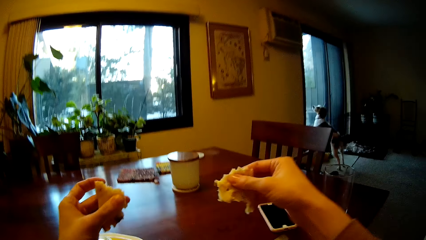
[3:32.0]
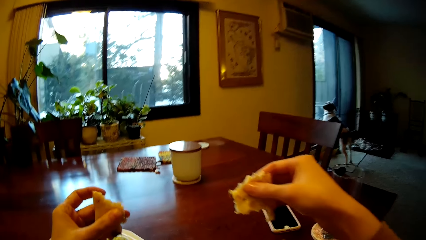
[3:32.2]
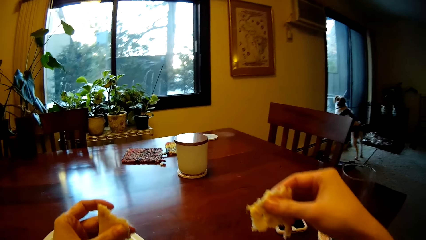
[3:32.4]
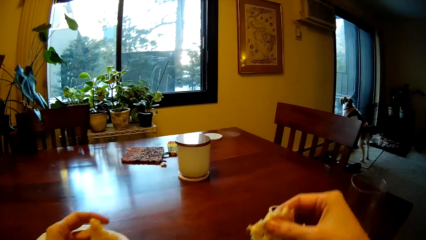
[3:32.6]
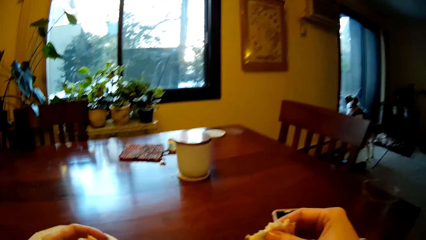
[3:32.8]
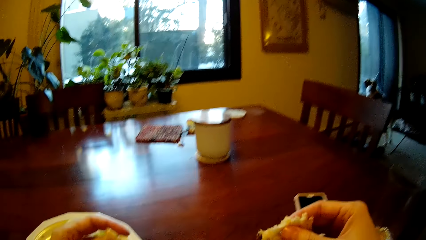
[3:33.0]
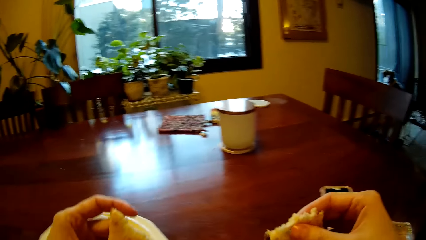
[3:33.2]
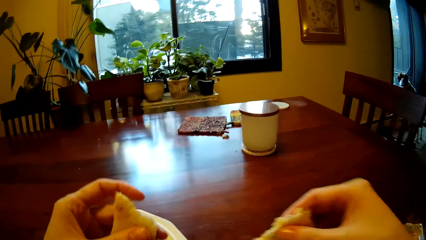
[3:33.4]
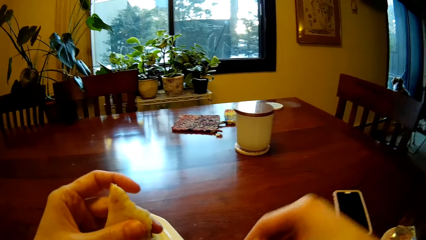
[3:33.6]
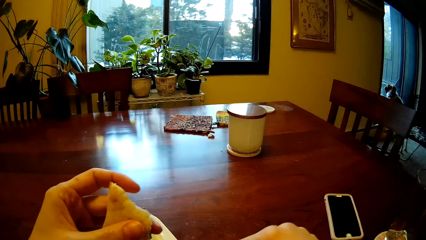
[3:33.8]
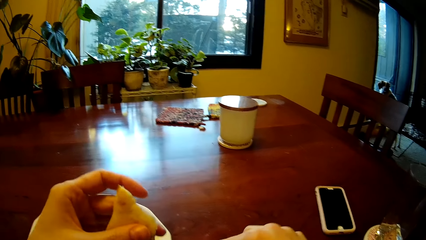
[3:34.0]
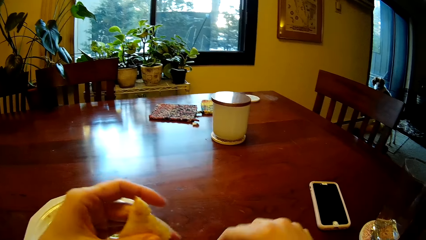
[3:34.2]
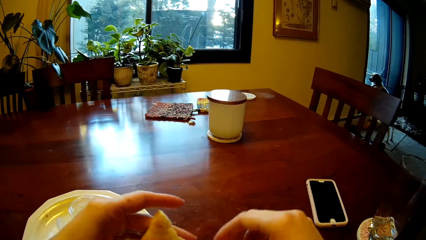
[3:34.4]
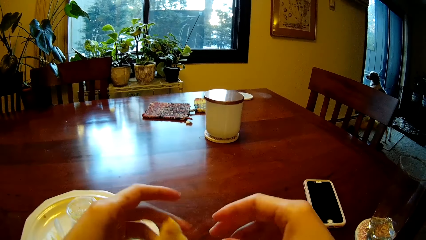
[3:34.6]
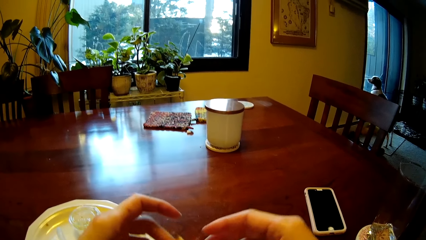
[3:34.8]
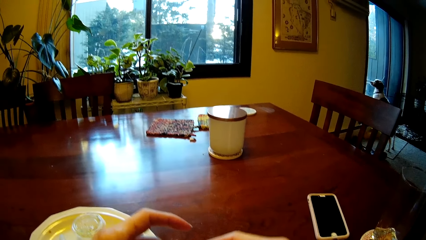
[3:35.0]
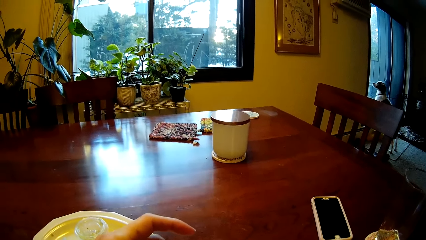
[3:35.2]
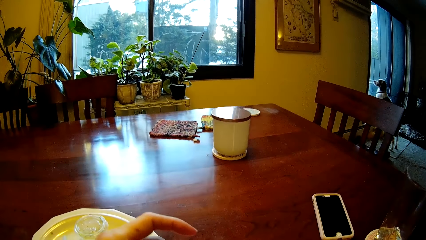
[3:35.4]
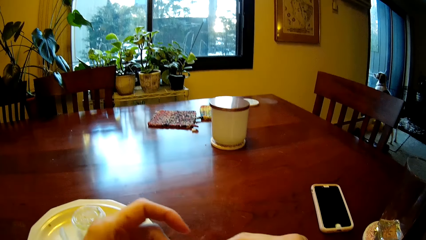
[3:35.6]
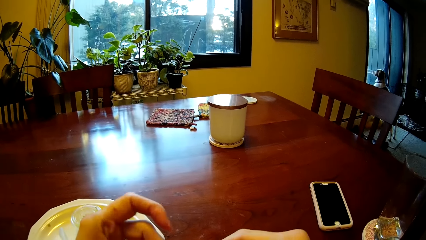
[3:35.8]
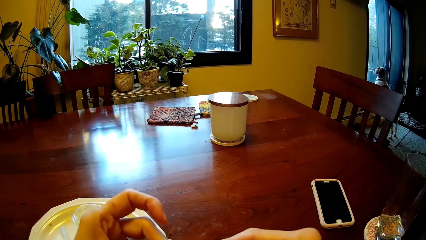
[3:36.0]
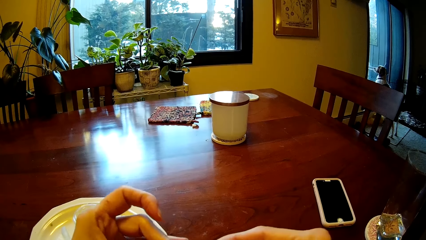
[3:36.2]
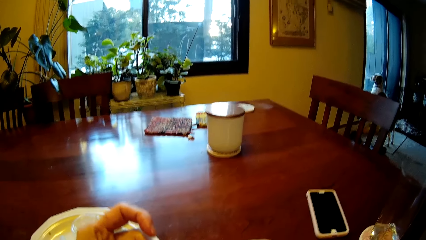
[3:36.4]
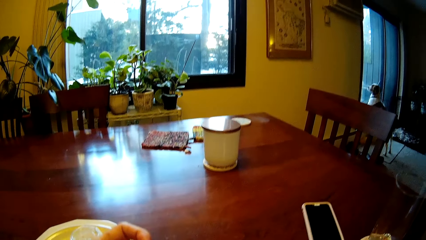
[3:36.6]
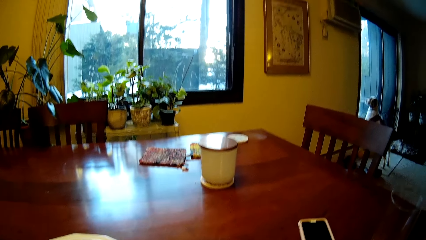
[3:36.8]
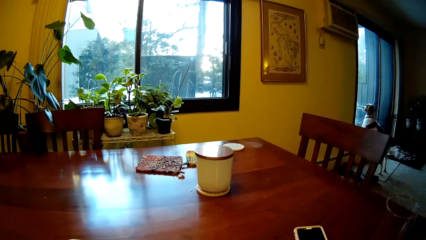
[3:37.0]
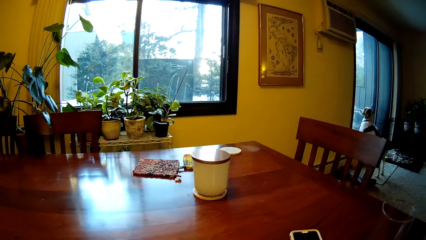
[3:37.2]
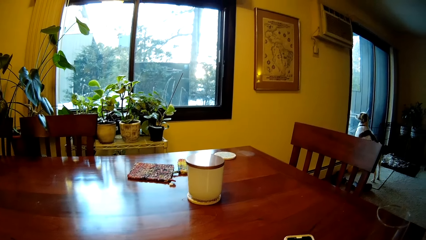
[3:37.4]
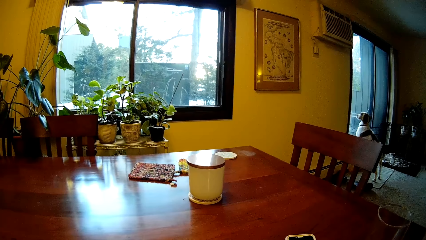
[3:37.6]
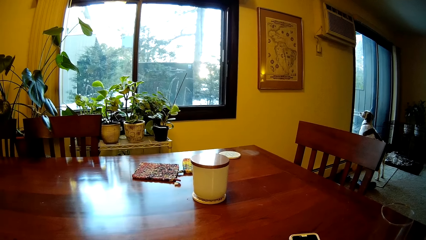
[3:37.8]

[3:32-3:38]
The camera wearer cuts a cake.

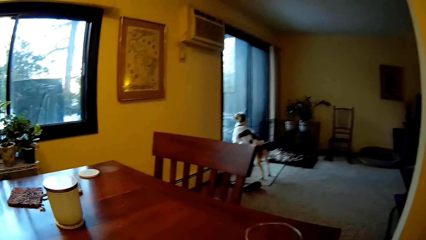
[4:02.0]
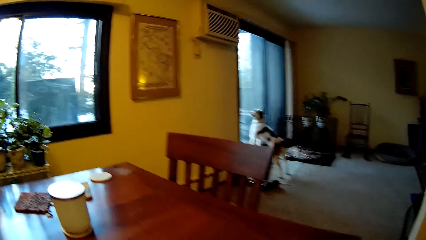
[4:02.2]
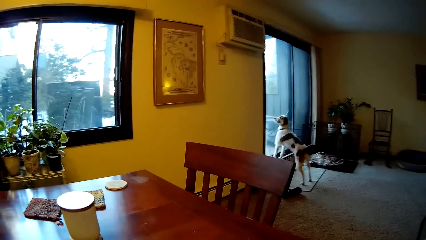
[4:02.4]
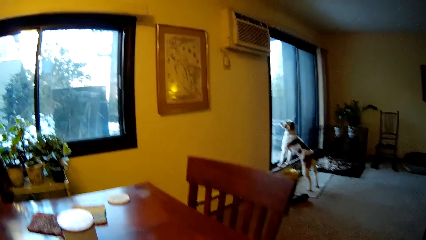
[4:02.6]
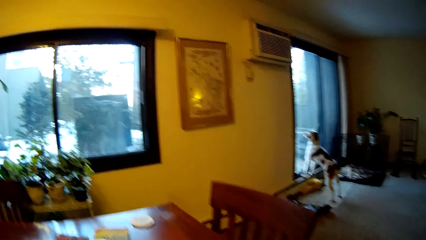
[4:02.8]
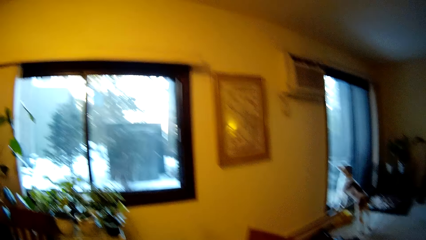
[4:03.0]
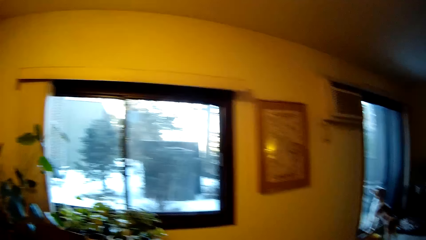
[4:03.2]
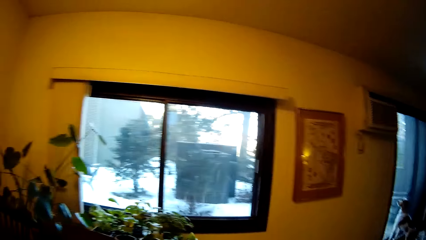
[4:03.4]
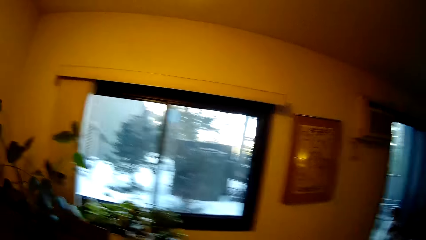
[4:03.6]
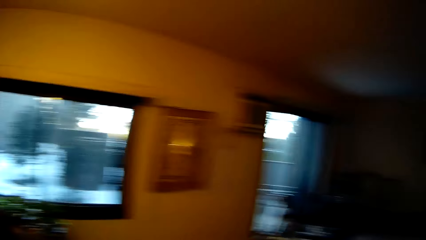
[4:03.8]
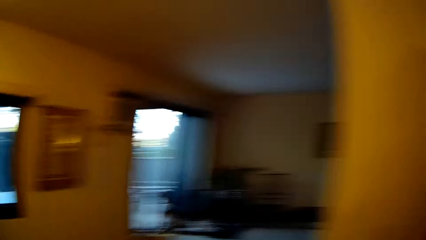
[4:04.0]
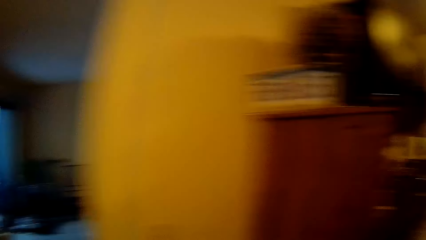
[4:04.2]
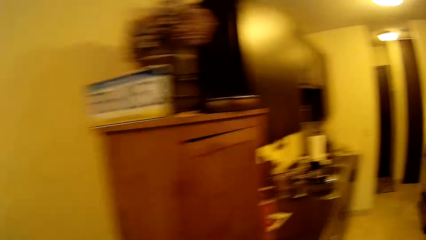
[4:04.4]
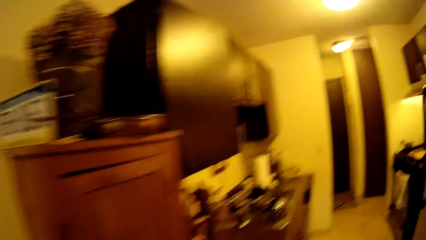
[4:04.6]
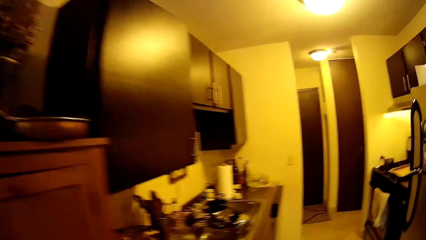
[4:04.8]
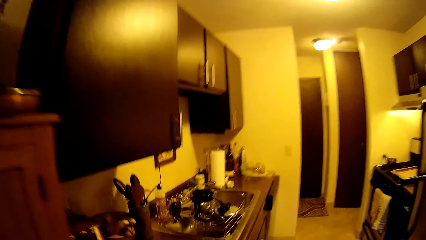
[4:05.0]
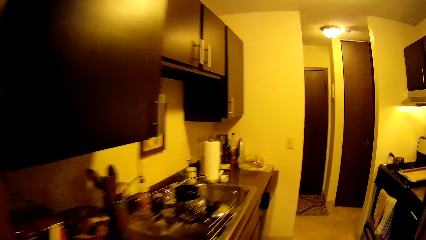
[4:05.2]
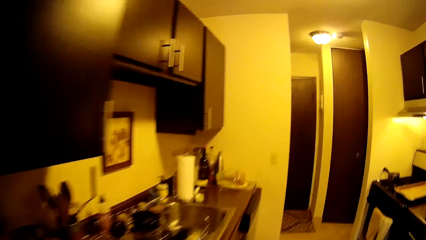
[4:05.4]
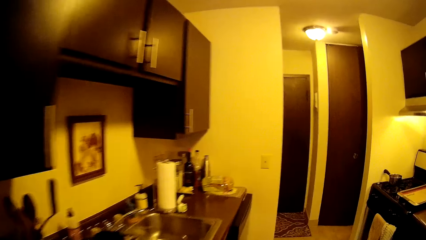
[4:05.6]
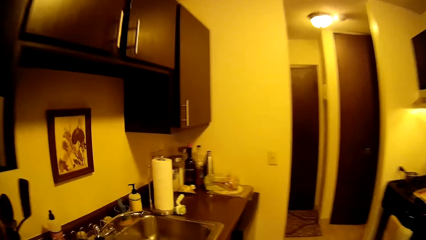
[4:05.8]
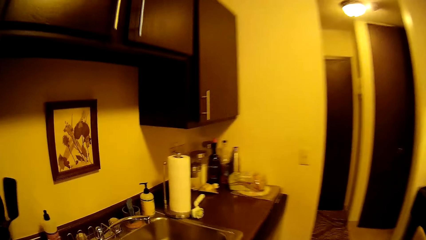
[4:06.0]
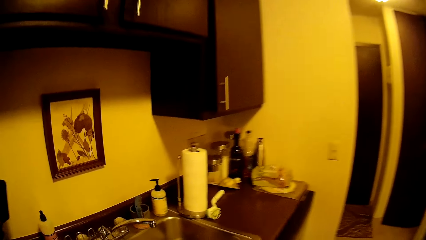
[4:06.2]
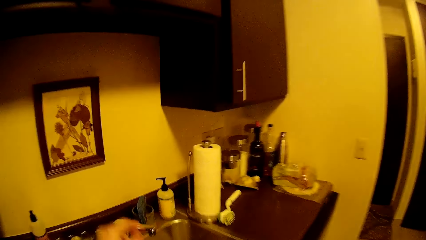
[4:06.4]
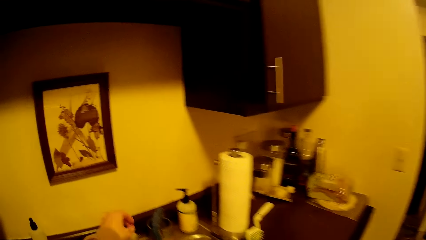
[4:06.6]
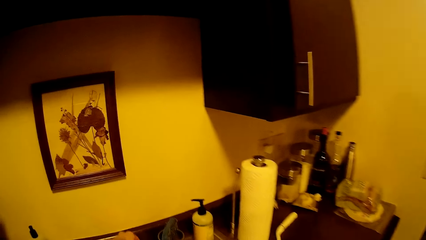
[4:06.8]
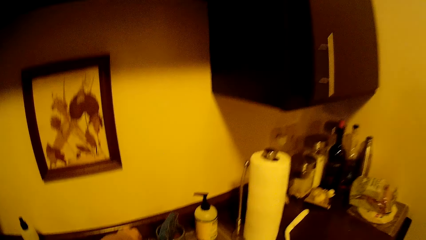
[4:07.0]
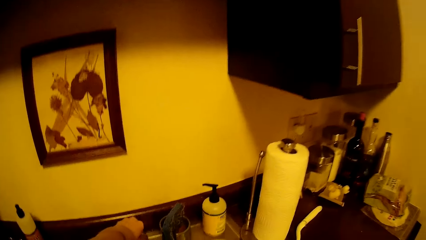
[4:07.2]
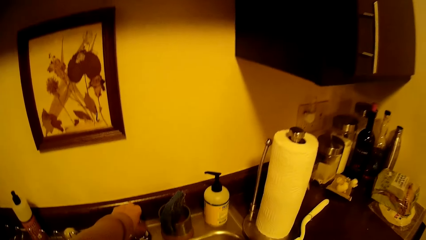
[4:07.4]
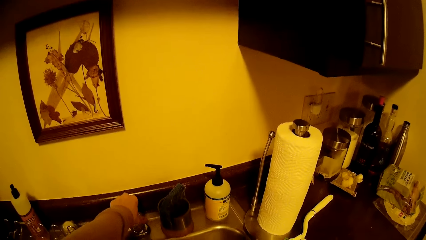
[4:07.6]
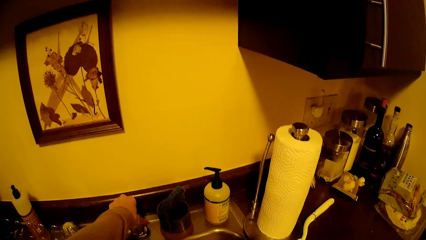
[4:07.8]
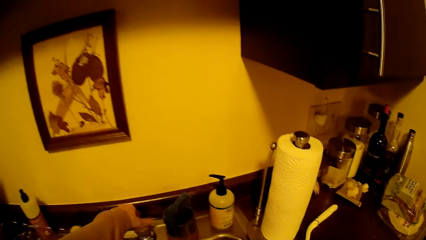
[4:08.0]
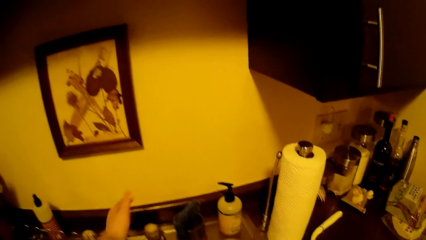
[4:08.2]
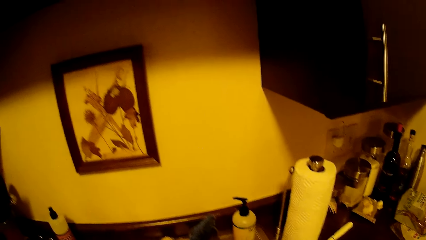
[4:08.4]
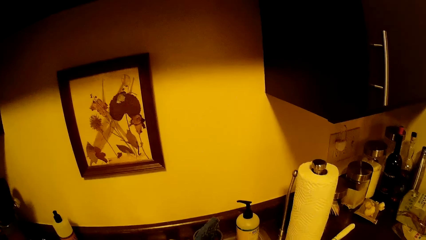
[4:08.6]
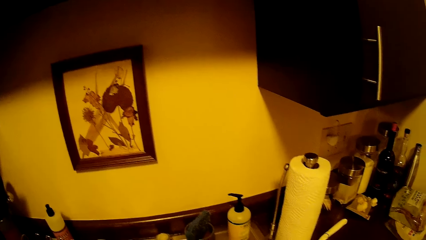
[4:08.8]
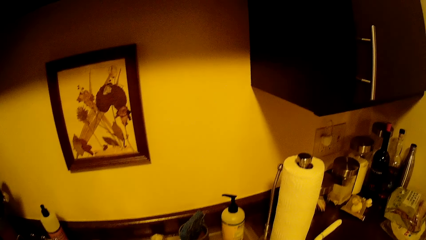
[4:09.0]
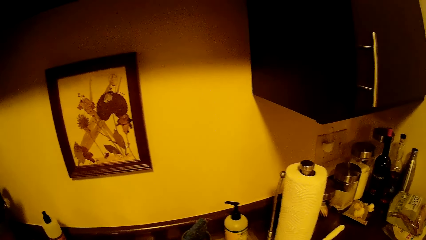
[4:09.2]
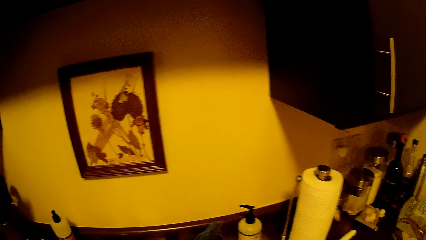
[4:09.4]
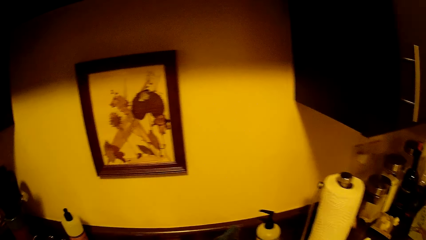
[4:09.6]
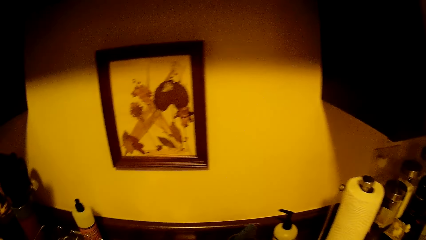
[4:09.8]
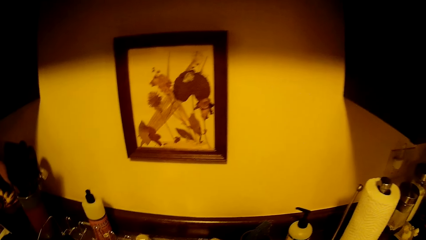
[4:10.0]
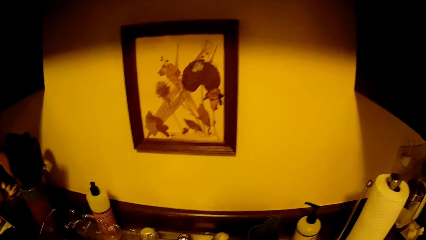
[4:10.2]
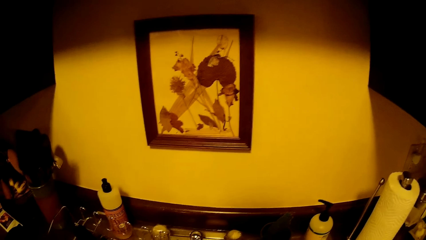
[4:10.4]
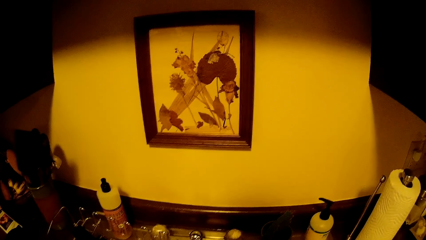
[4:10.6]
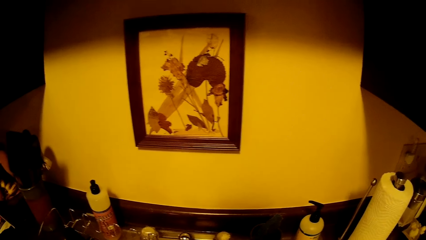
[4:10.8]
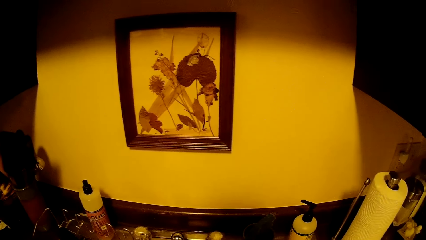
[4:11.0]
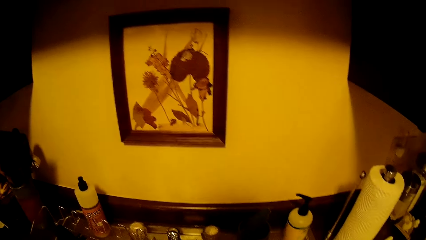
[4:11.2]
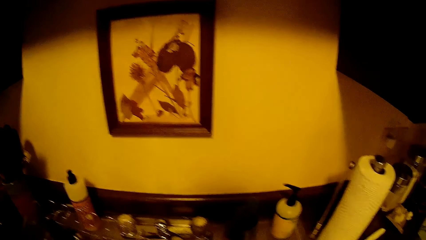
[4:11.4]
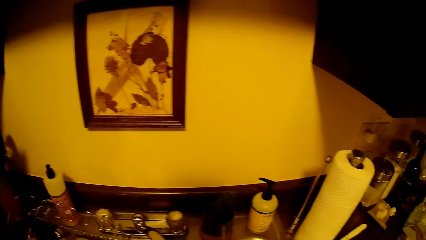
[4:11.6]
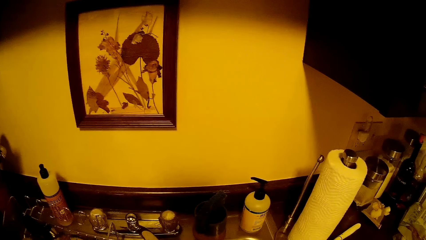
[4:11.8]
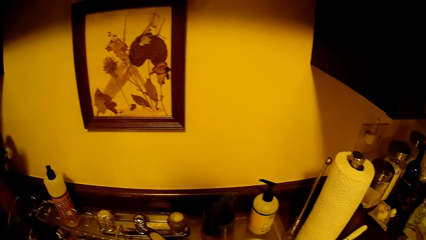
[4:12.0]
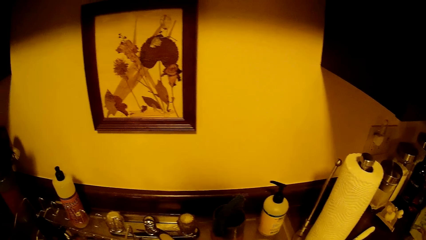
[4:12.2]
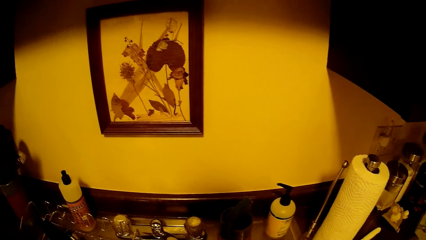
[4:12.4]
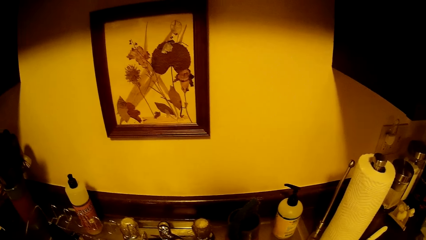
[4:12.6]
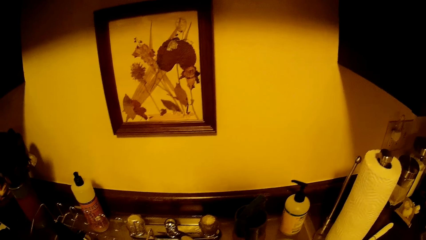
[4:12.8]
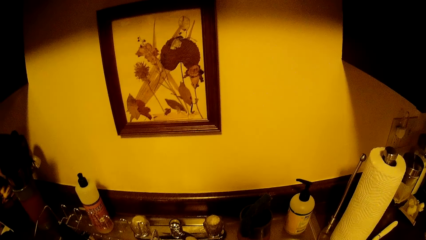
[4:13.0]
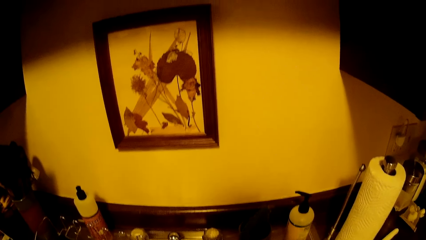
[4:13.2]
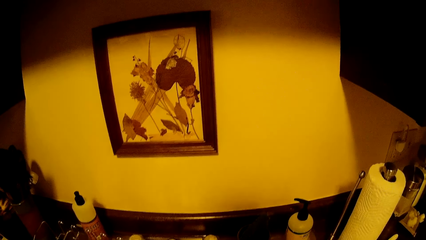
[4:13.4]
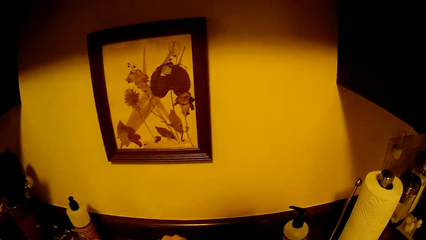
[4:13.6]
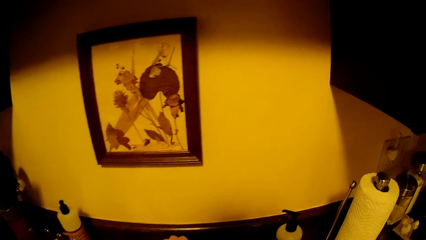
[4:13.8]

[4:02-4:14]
The camera wearer enters the kitchen from the parlor. He turns on a tap with his left hand.
